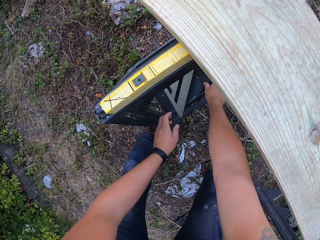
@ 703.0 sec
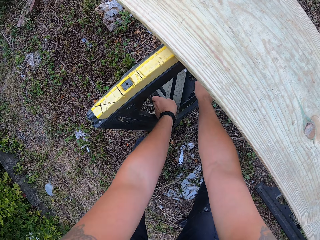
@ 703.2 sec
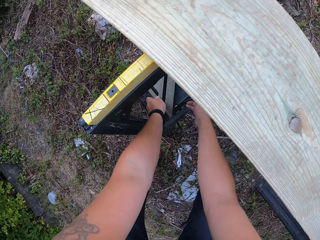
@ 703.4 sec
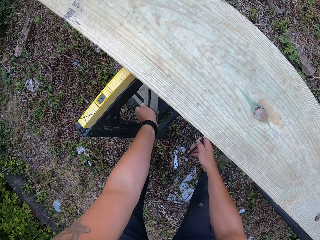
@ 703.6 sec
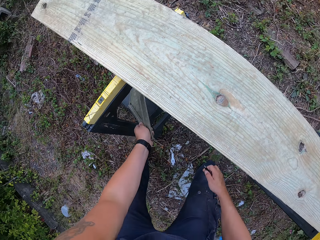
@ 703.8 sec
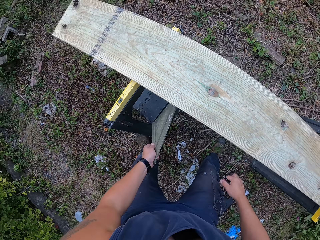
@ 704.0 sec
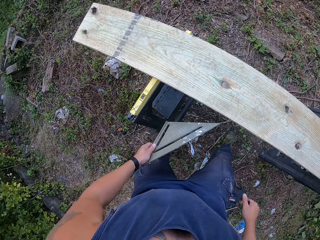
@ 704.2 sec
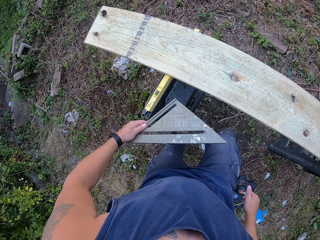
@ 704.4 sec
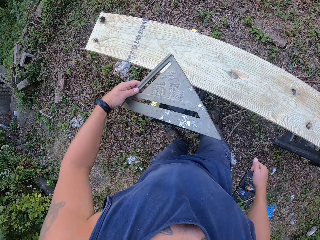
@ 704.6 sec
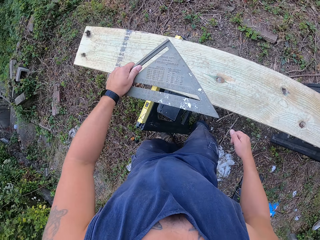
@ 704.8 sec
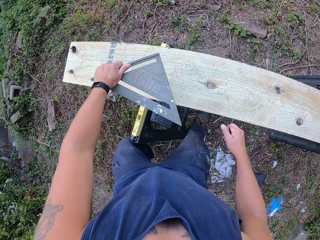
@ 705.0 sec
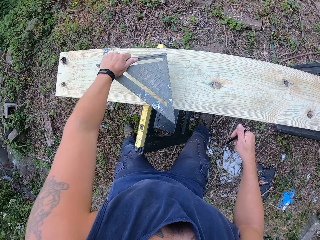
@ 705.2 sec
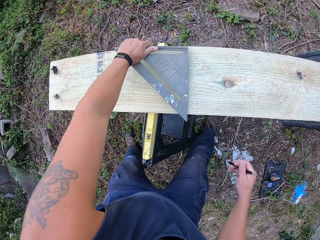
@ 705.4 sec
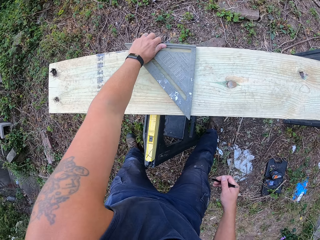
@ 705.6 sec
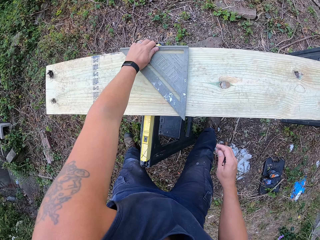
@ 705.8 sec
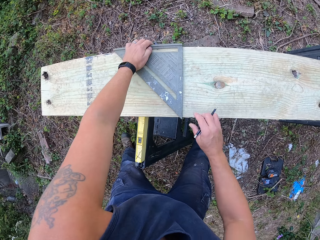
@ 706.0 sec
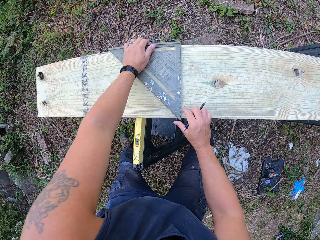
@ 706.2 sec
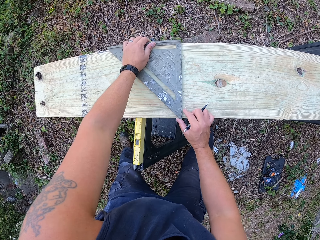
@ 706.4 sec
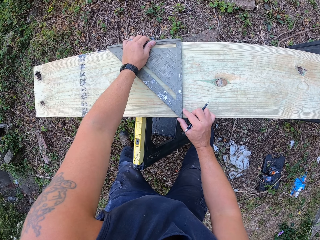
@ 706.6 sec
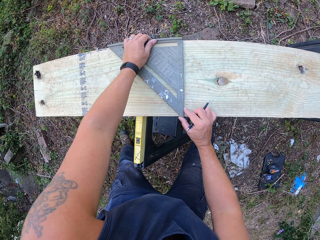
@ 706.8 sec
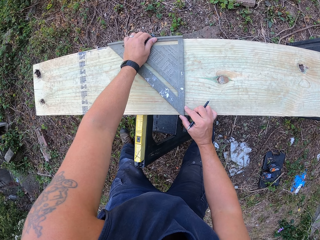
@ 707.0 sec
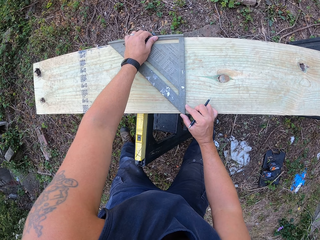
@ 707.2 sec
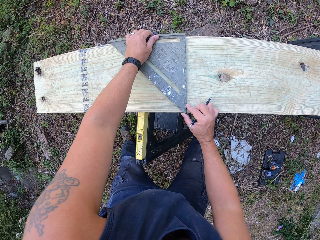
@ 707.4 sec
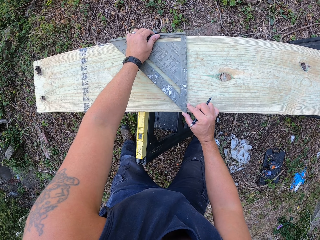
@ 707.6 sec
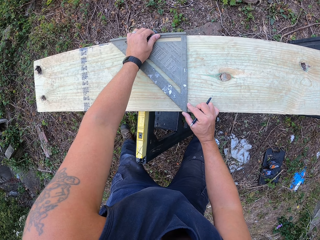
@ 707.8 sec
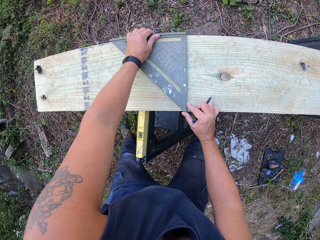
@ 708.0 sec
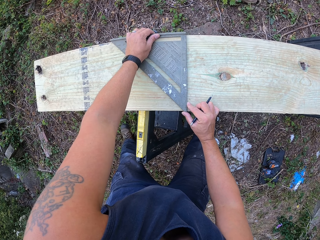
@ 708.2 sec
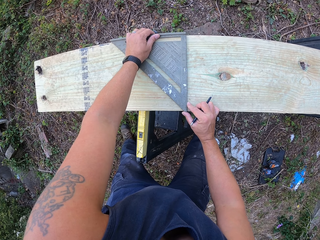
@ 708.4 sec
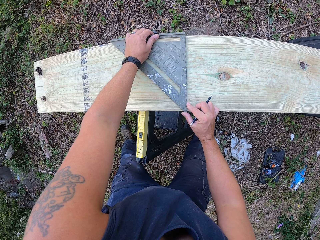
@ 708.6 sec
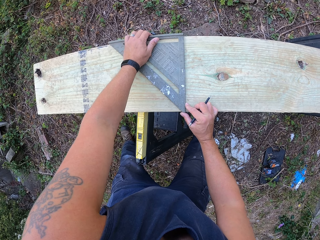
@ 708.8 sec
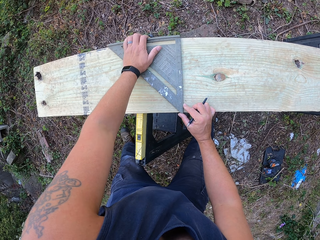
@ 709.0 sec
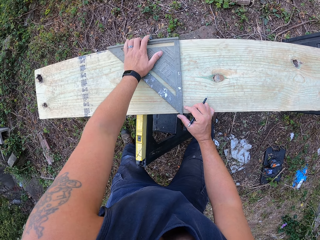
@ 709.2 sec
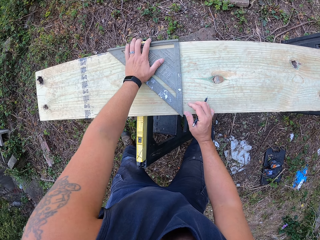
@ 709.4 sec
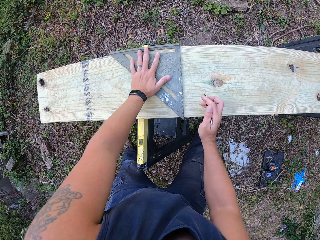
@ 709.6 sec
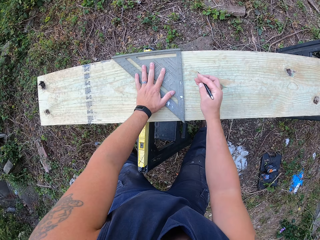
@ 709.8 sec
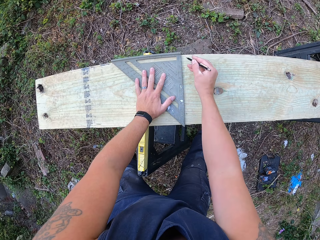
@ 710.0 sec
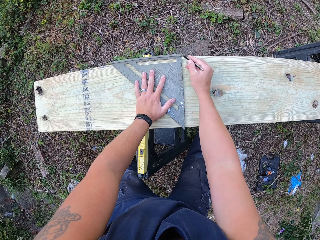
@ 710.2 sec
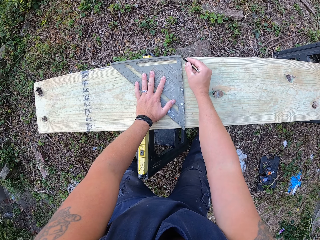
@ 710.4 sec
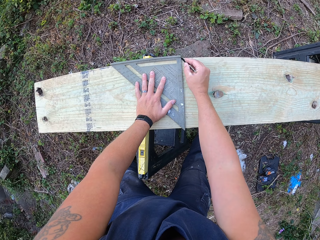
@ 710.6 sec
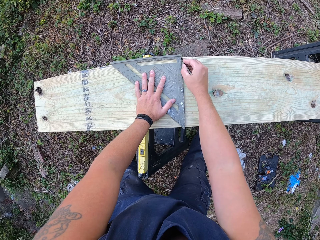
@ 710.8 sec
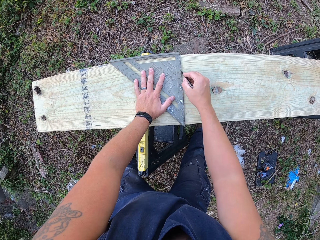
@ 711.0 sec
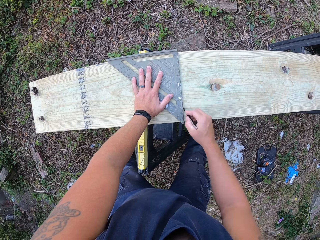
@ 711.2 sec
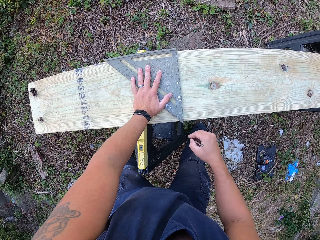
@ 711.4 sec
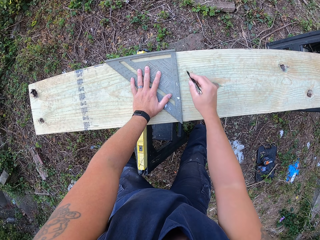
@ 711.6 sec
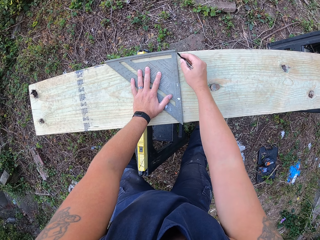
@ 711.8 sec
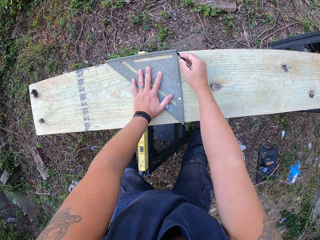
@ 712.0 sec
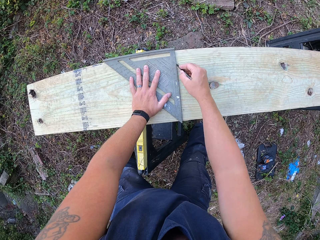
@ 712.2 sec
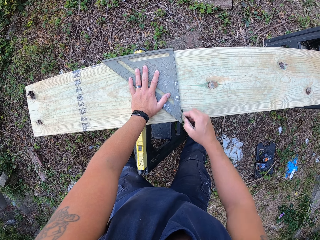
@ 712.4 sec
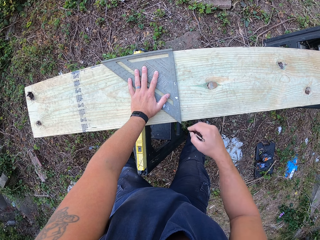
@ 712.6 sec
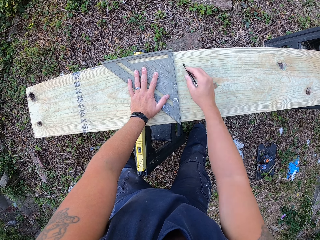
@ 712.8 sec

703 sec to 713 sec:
The camera wearer drops the pen on the step on the lift beside the tape rule. He picks up the pencil from the step on the lift with his right hand. He picks up the set square or speed square from the step on the lift with his left hand. He holds the speed square. He places the set square on the other wood on the lift with his left hand. He adjusts the set square on the other wood on the lift with his right hand. He frames the square. He makes a basic measurement on the wood. He draws lines on the other wood on the lift with the pencil in his right hand.

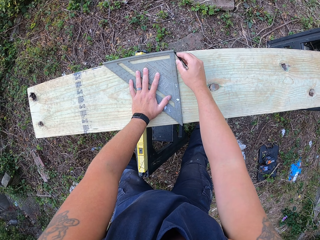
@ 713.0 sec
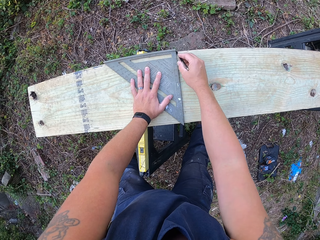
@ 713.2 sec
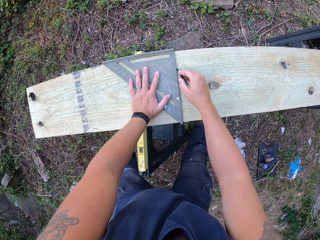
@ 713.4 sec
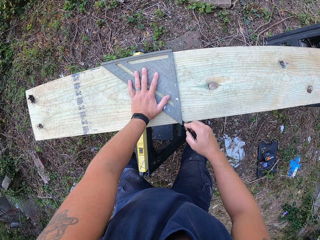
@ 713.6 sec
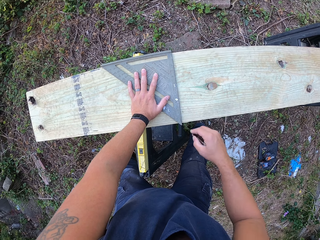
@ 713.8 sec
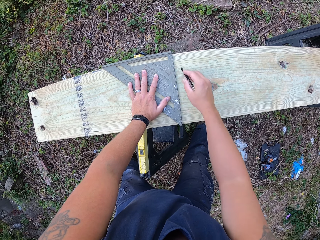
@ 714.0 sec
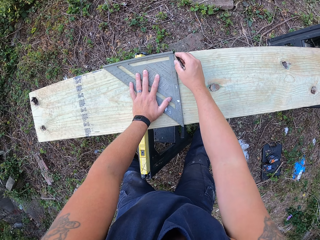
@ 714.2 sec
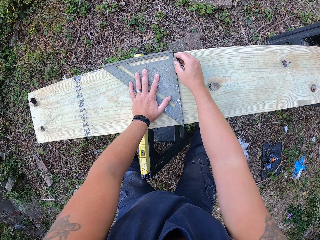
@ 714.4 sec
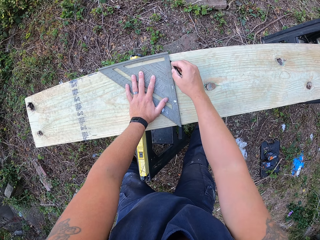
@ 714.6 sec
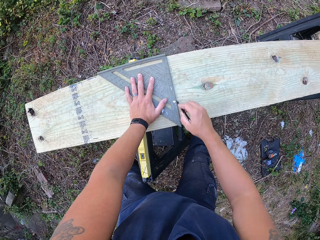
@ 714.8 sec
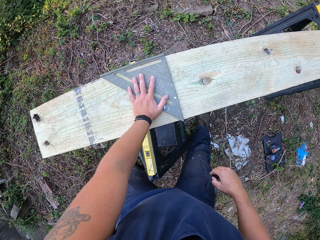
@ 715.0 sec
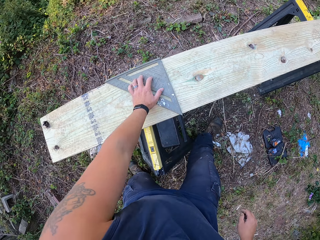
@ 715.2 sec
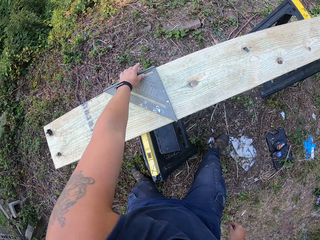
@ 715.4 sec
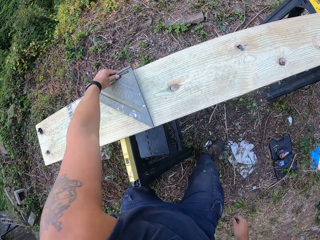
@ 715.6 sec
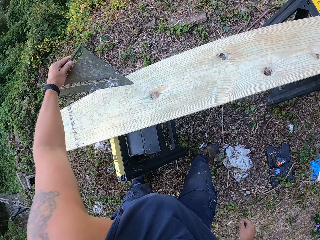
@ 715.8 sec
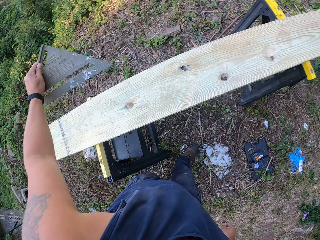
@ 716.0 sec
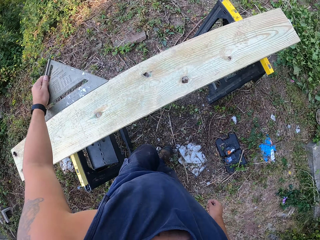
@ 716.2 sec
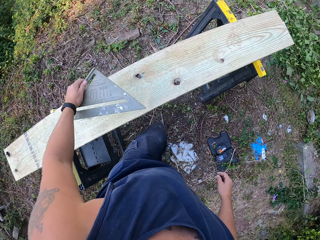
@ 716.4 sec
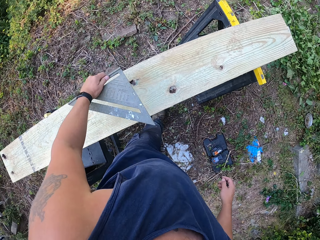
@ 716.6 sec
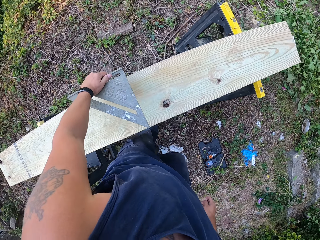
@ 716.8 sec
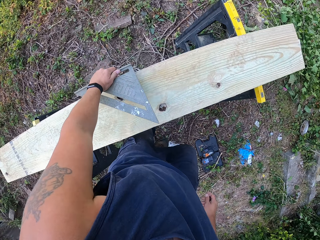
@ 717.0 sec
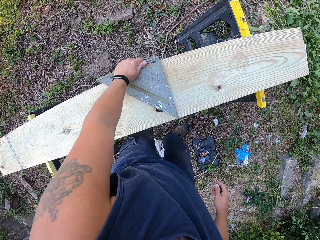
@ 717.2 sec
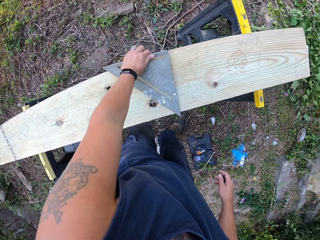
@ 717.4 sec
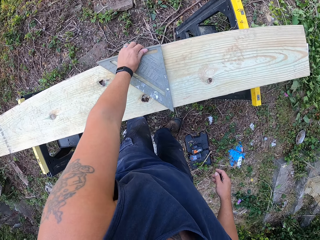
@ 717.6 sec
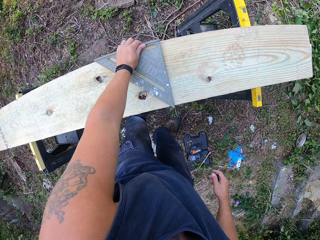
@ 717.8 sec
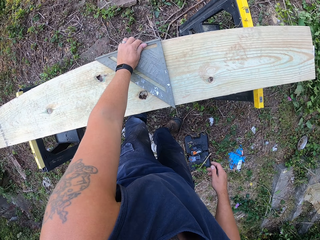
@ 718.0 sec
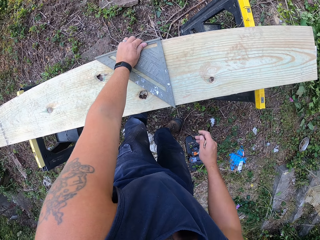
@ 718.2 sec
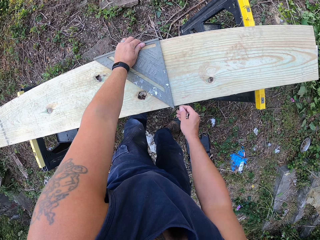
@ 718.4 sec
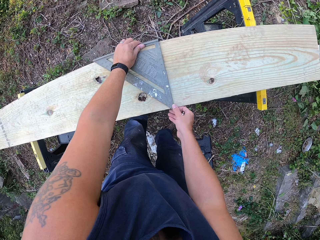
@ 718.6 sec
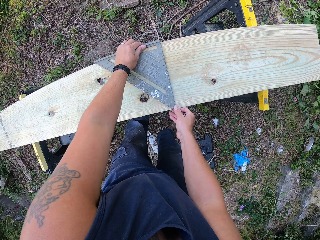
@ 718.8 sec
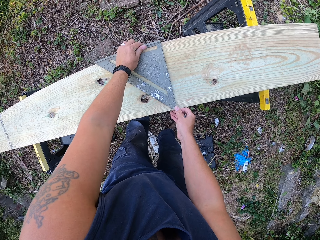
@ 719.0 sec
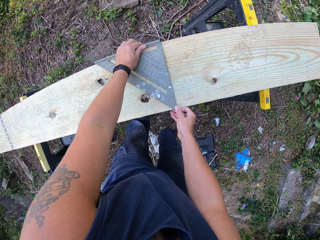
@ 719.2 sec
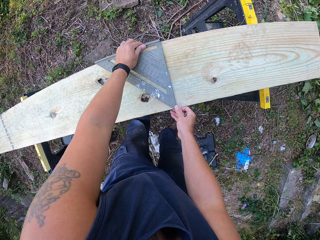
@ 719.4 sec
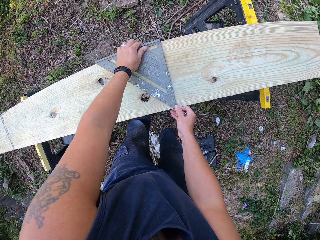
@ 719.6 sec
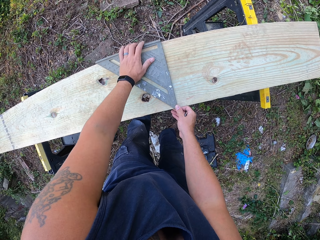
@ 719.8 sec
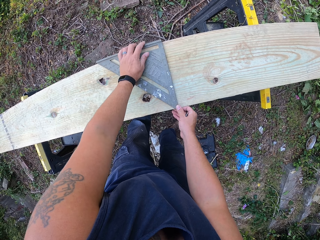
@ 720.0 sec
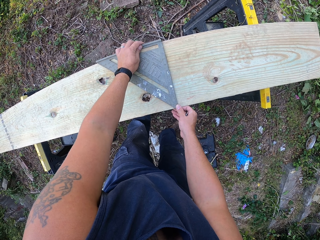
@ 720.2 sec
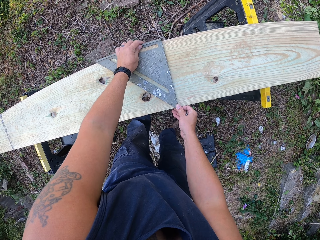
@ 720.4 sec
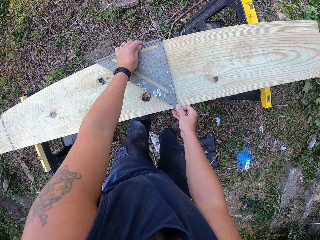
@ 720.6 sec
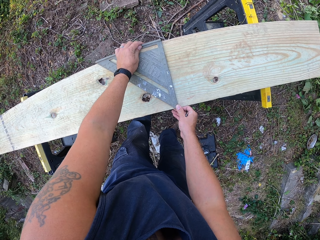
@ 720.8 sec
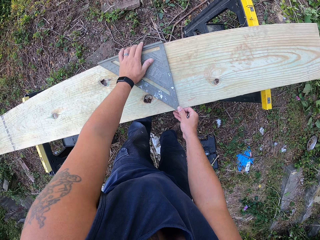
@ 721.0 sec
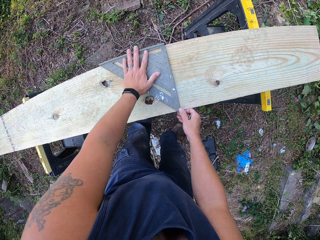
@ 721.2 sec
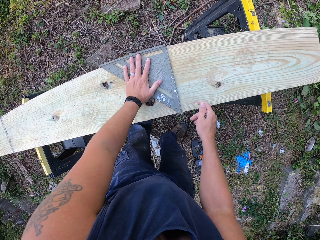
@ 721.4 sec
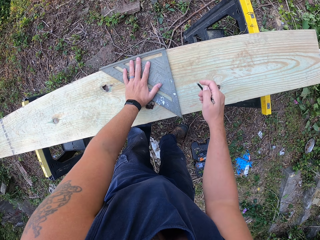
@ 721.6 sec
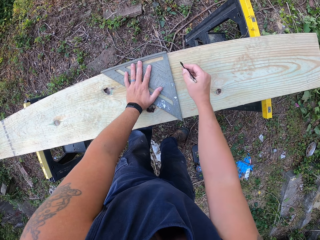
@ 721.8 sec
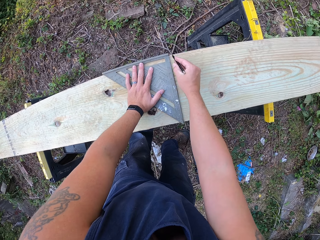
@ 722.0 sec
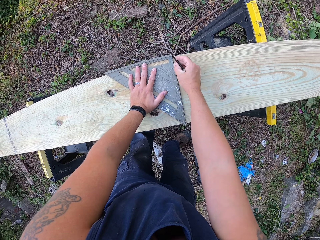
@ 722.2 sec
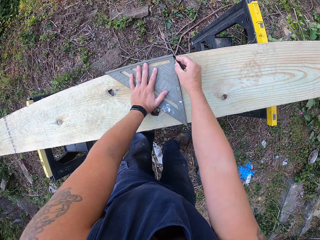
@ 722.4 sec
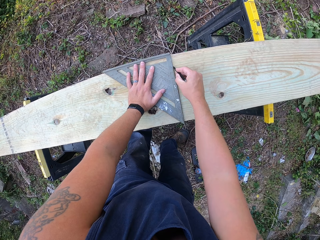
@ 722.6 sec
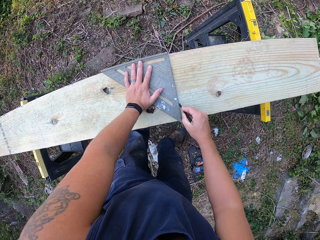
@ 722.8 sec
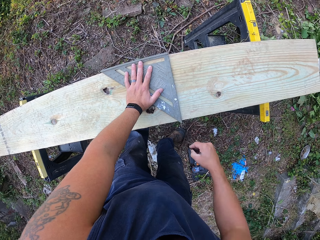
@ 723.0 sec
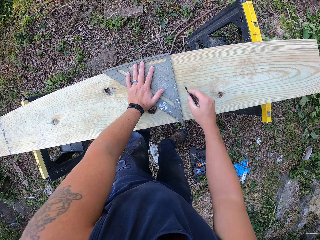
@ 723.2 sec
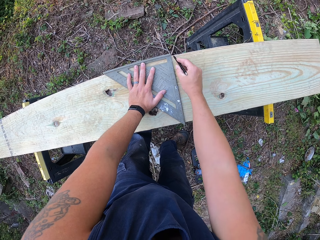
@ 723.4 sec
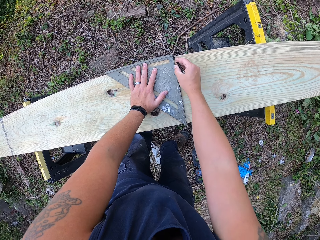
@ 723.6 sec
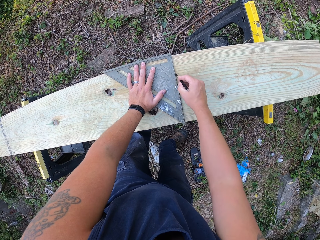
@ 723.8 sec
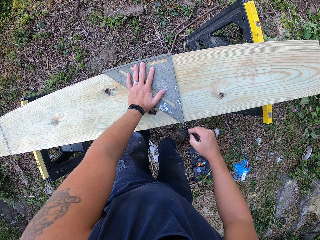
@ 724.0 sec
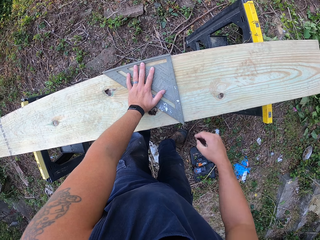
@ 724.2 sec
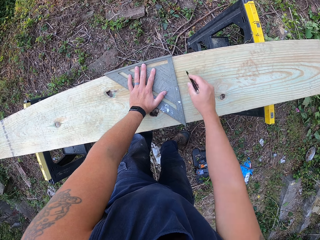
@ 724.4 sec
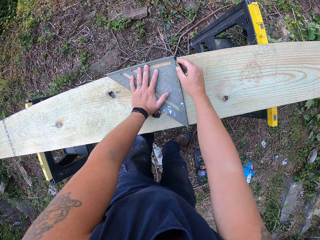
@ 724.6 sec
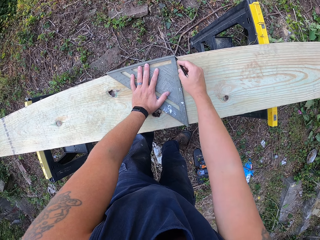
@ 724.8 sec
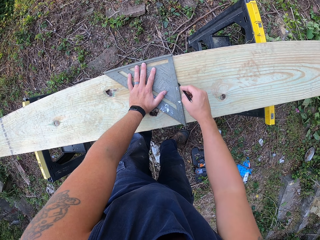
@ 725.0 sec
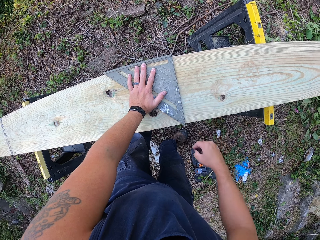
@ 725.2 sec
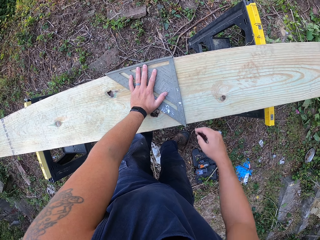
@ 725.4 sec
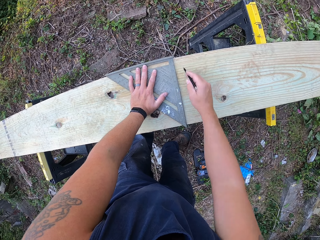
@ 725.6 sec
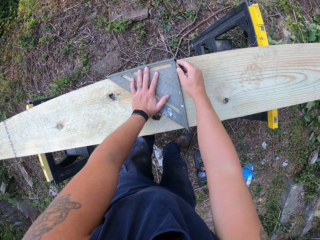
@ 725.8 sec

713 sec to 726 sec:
The camera wearer draws the line across the wood. He removes the set square from the other wood on the lift with his left hand. He holds the rafter square. He places the set square on the other wood on the lift with his left hand. He adjusts the set square on the other wood on the lift with his right hand. He draws lines on the other wood on the lift with the pencil in his right hand.
